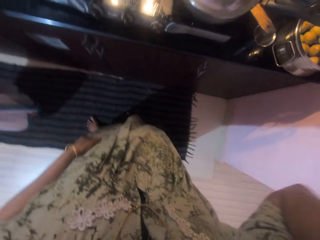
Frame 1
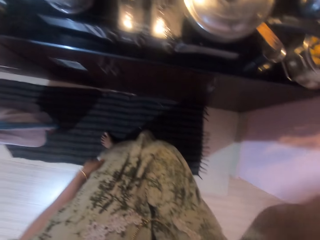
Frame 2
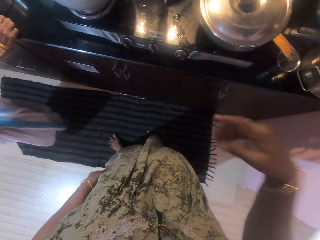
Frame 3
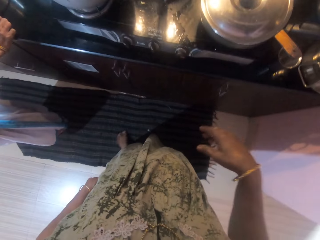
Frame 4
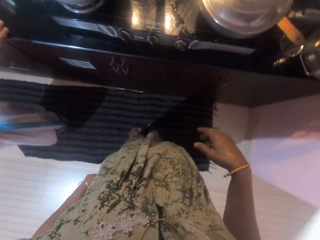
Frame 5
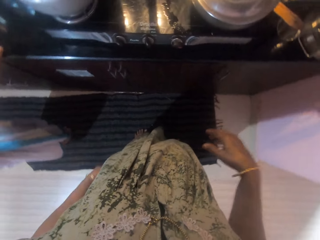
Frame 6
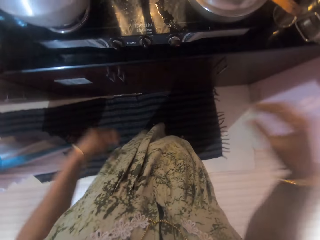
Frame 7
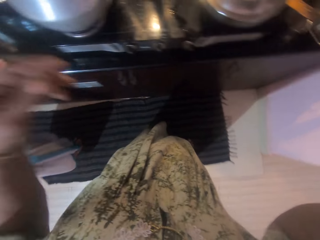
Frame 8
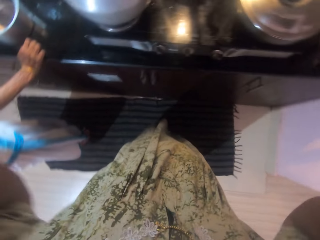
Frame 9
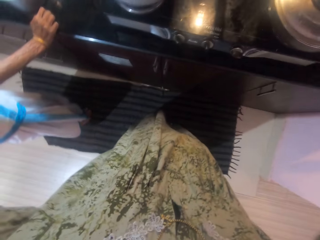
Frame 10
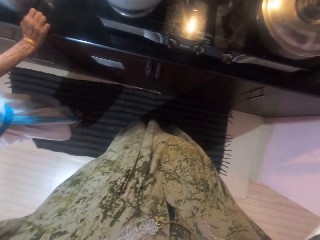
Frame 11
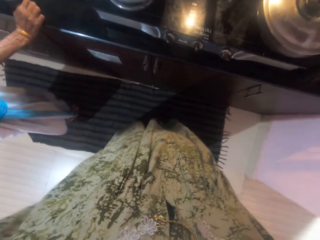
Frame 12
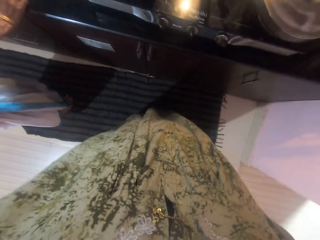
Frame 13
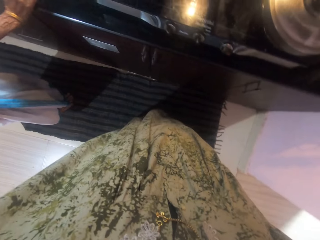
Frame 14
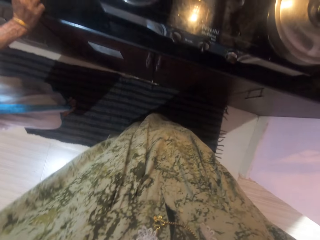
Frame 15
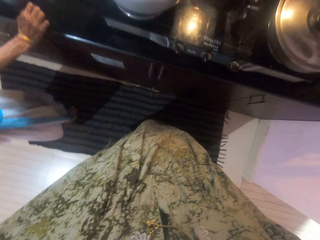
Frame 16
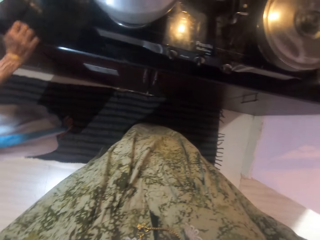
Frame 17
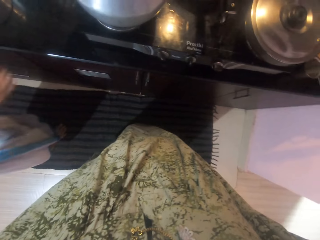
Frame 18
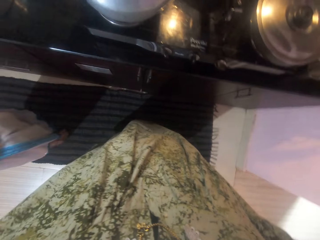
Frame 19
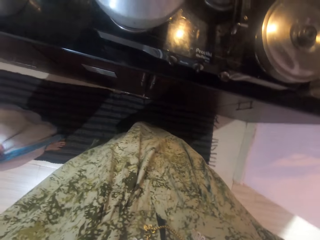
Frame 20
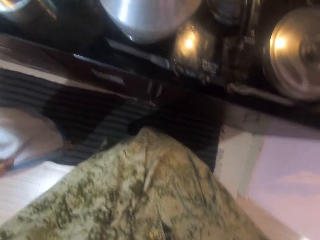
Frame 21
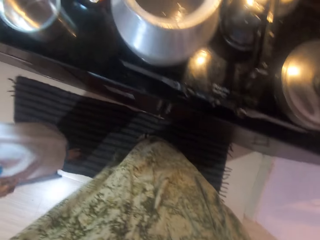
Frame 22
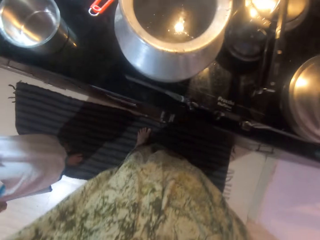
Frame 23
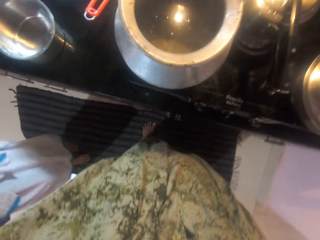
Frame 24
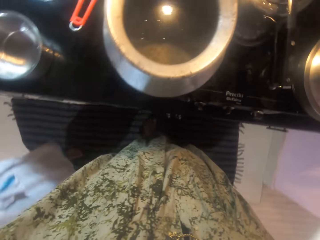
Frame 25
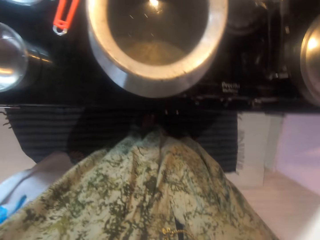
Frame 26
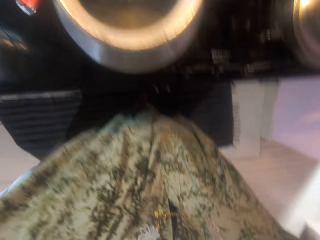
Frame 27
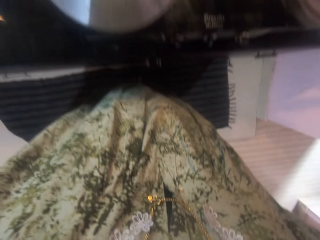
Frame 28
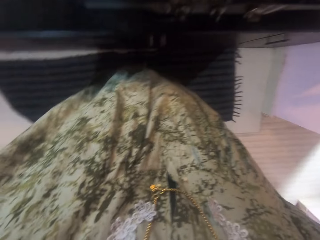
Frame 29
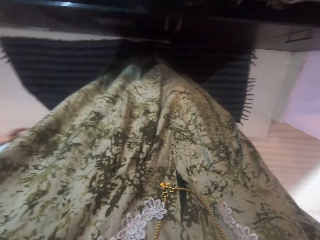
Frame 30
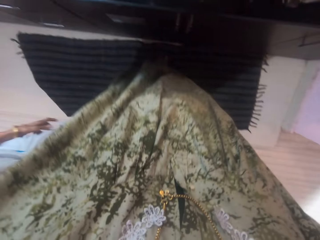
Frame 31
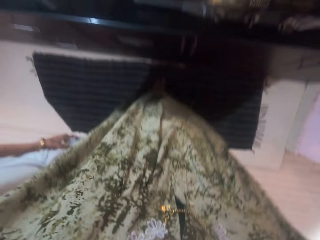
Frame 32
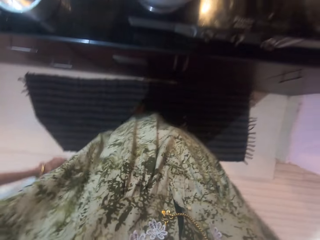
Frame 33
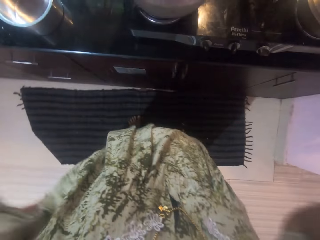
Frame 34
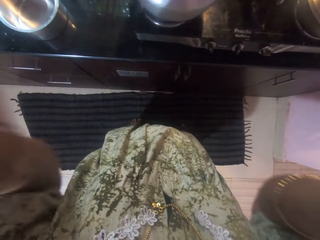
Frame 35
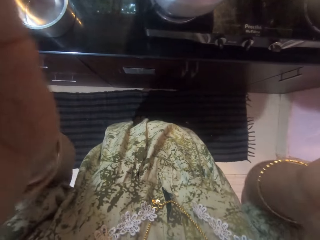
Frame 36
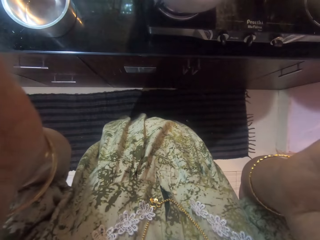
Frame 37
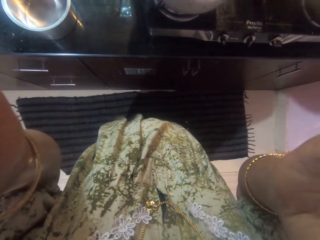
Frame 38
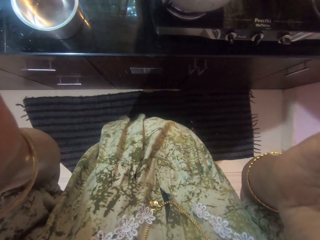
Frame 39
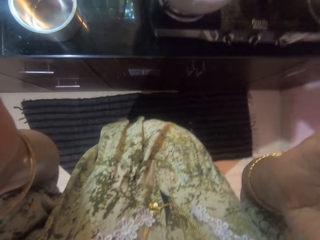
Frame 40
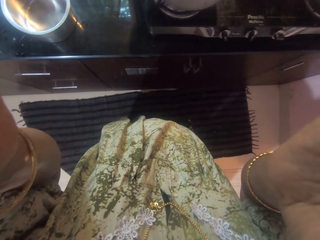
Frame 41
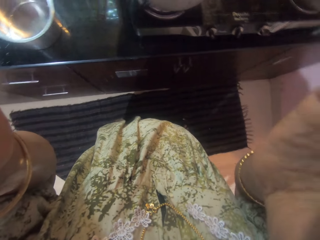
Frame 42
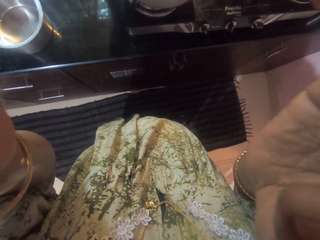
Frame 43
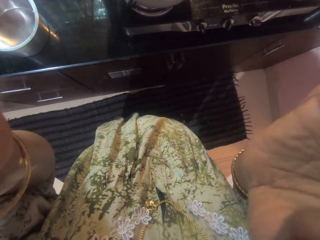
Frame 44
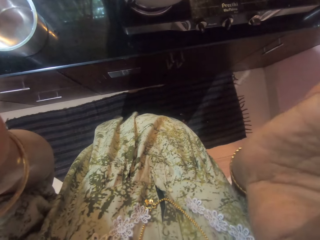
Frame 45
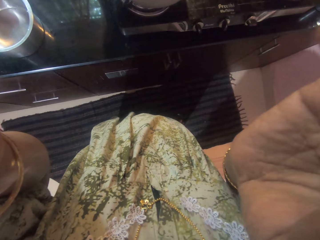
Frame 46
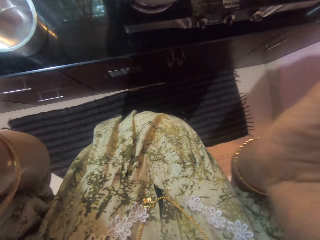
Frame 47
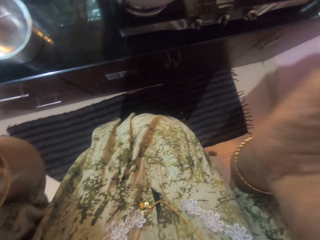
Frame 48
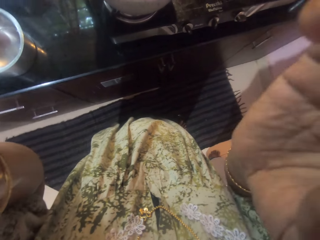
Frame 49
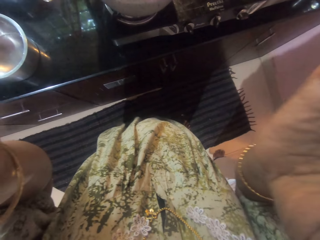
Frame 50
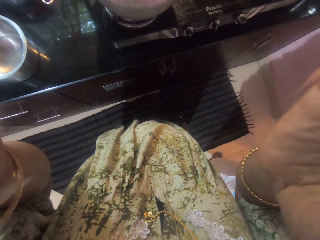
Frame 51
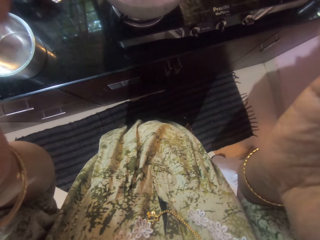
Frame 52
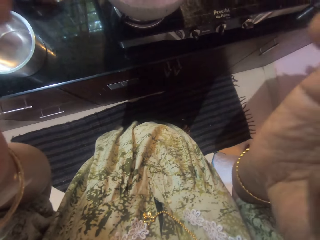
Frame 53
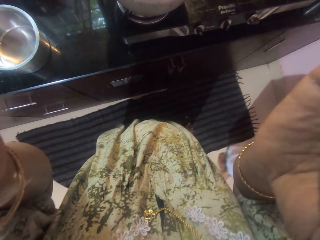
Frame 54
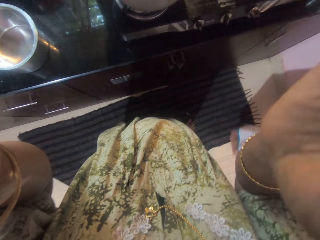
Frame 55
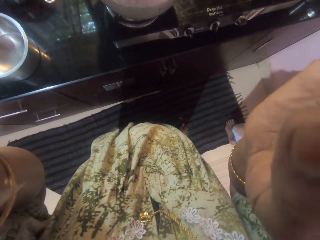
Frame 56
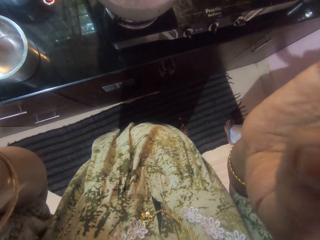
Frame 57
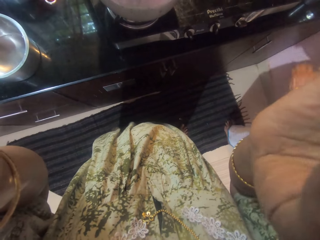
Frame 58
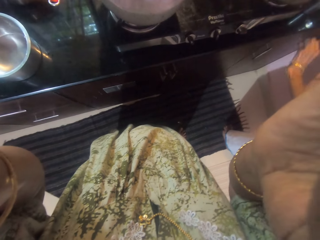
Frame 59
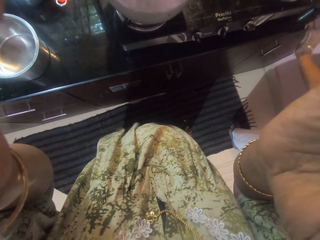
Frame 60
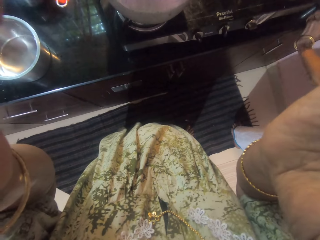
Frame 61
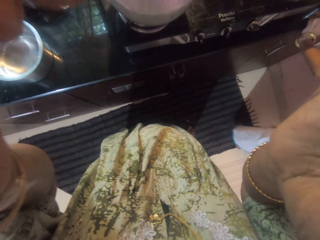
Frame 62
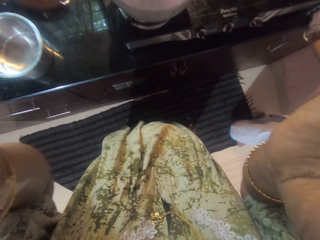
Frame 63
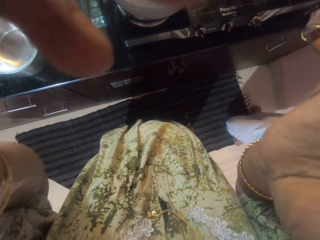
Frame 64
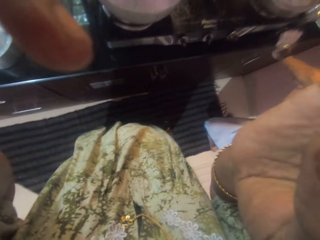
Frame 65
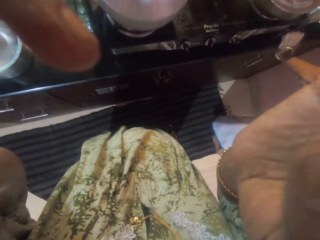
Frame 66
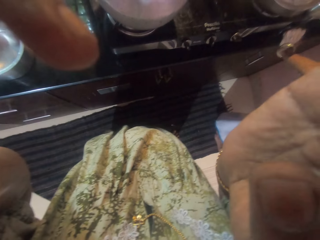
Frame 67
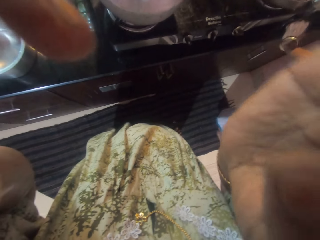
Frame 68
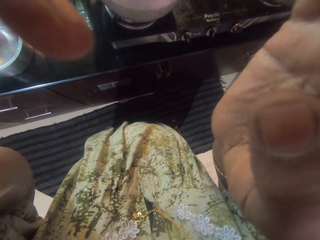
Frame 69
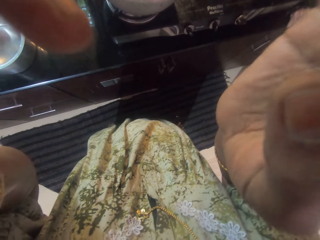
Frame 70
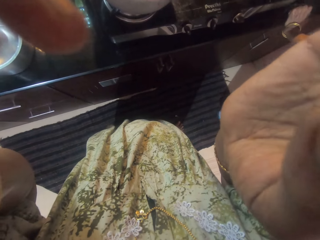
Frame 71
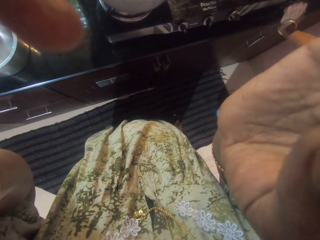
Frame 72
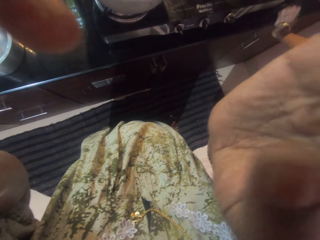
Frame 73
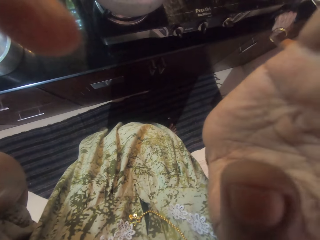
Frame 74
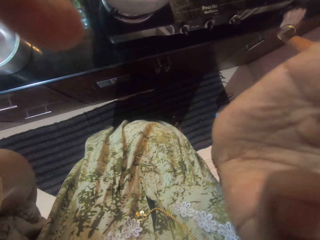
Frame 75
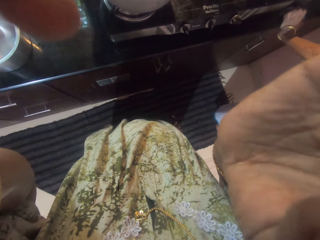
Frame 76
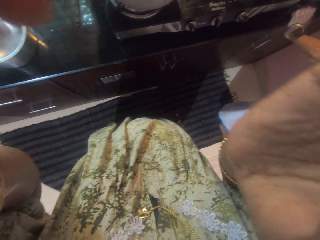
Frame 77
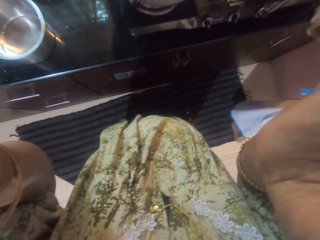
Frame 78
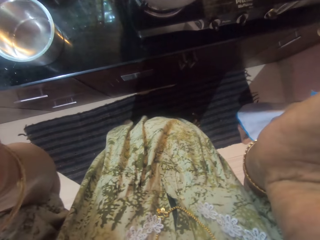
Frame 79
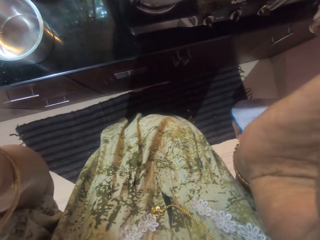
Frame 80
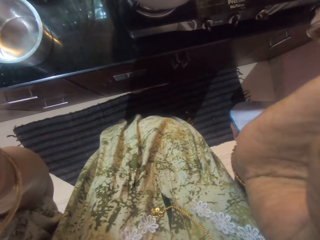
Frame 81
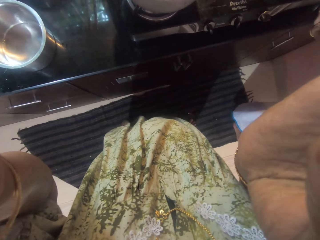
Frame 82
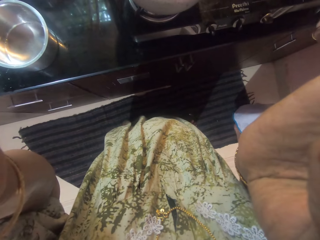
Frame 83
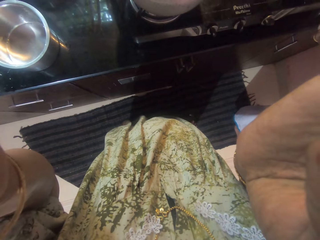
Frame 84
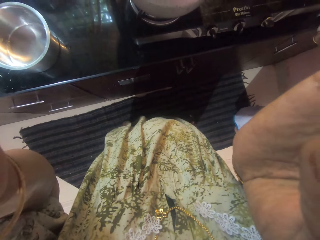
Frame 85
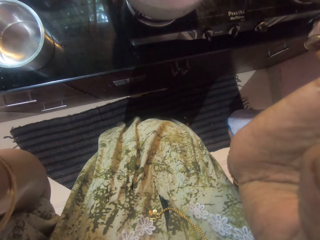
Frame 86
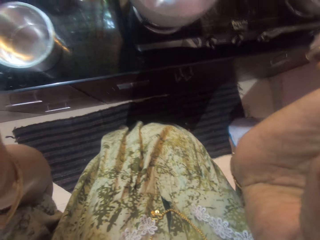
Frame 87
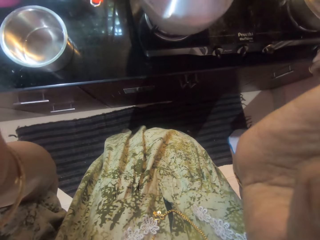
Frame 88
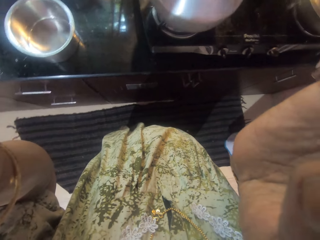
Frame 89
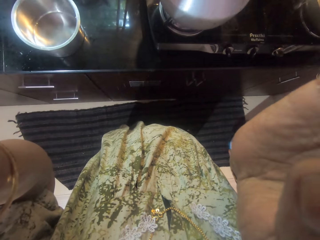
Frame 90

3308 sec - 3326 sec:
The camera wearer drops her right hand. She lifts both hands towards the head. A person removes the right hand from the kitchen counter. The person turns towards the camera wearer. The person walks around the kitchen. The camera wearer adjusts the camera on the head using both hands. The person puts a hand on the kitchen counter and stops.
